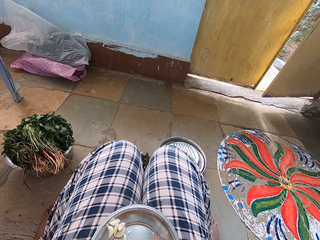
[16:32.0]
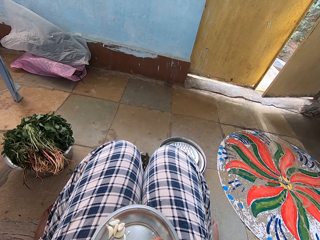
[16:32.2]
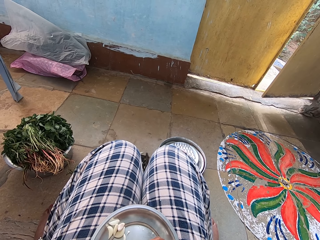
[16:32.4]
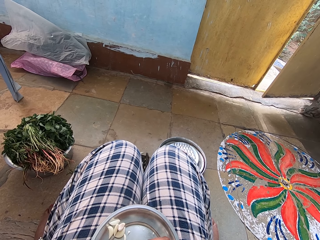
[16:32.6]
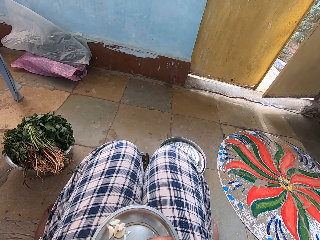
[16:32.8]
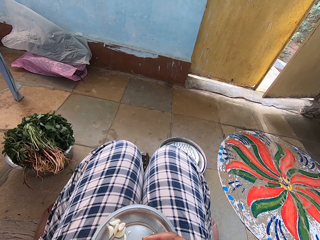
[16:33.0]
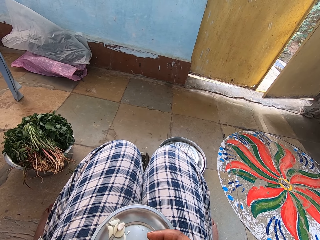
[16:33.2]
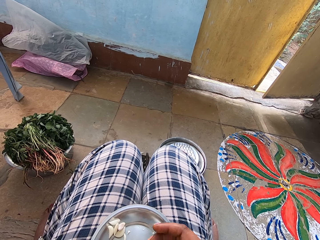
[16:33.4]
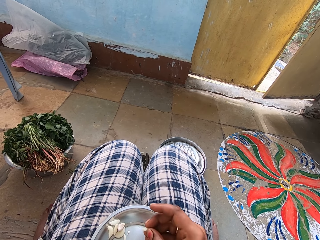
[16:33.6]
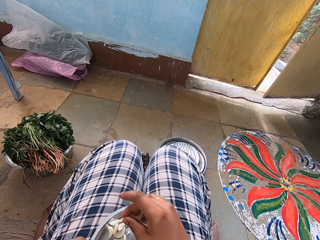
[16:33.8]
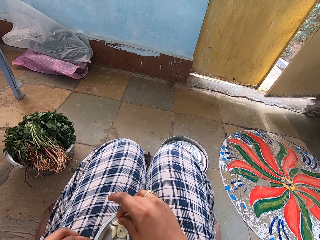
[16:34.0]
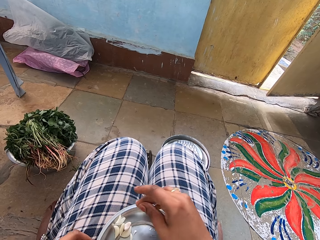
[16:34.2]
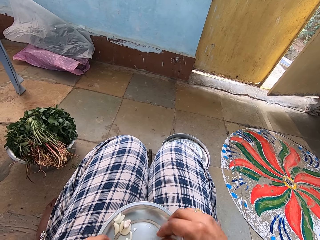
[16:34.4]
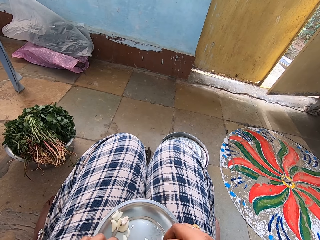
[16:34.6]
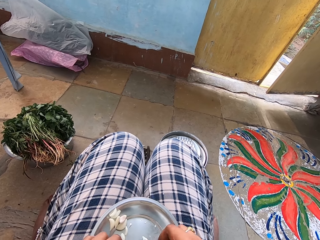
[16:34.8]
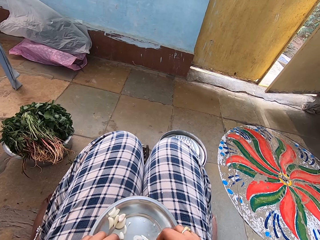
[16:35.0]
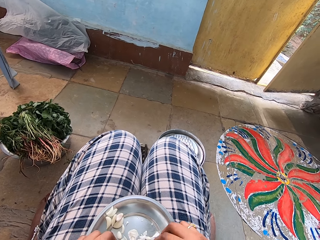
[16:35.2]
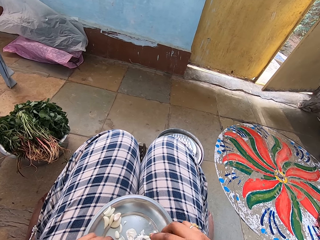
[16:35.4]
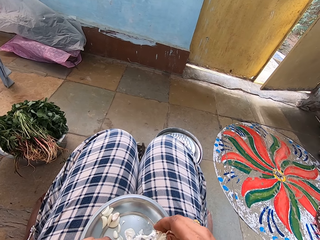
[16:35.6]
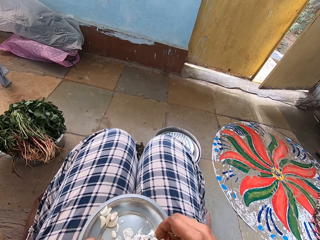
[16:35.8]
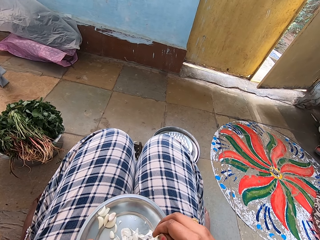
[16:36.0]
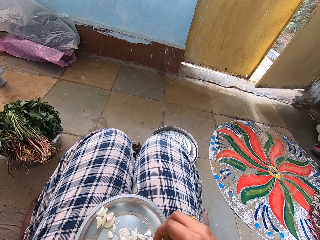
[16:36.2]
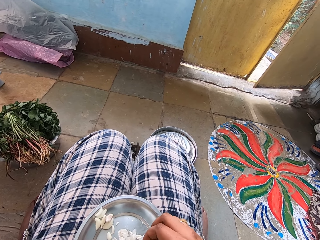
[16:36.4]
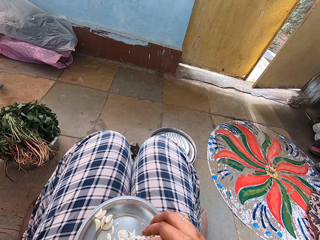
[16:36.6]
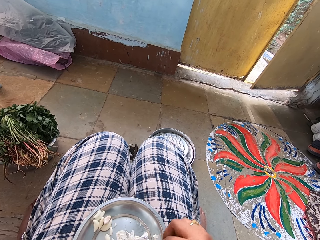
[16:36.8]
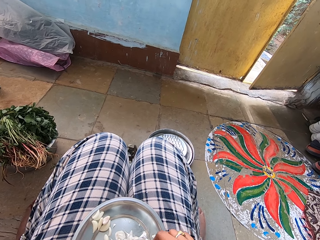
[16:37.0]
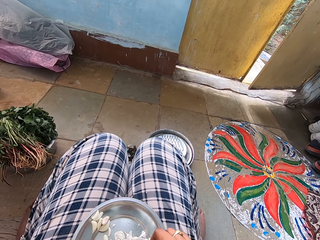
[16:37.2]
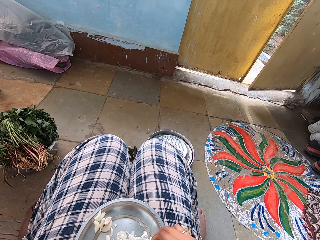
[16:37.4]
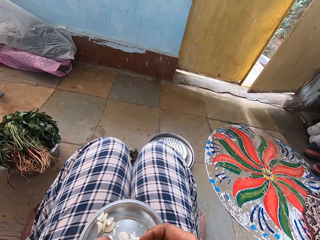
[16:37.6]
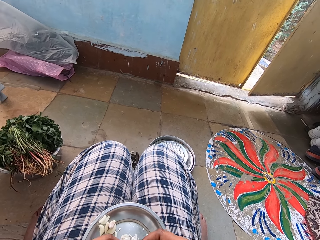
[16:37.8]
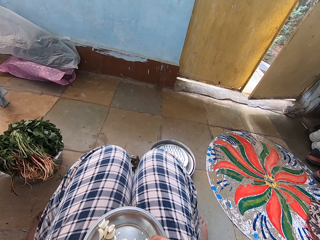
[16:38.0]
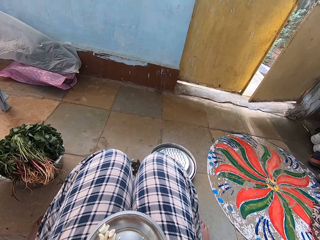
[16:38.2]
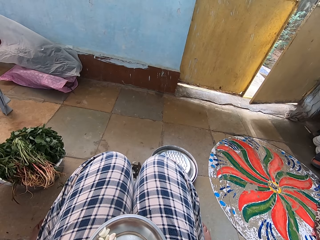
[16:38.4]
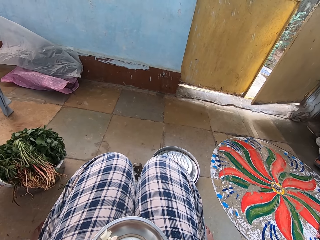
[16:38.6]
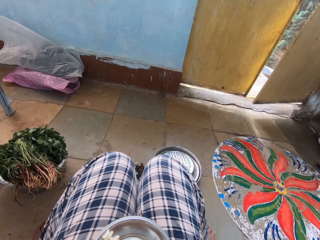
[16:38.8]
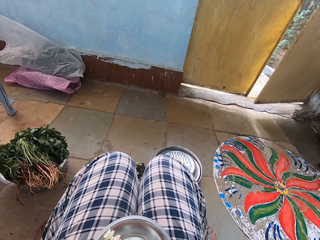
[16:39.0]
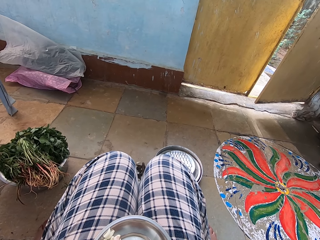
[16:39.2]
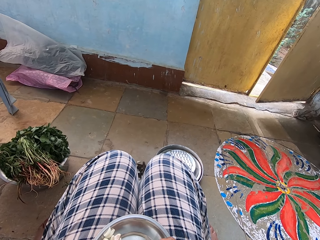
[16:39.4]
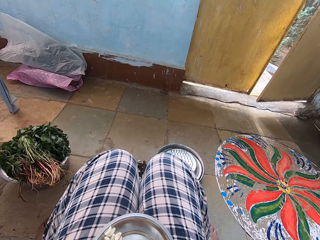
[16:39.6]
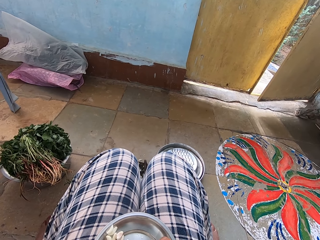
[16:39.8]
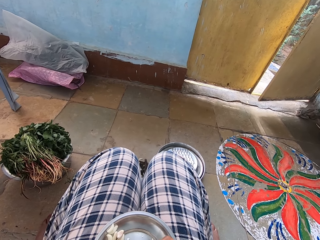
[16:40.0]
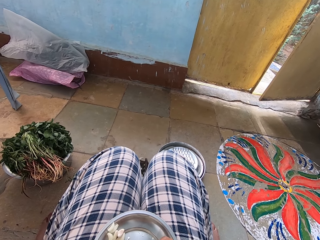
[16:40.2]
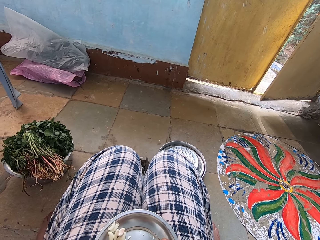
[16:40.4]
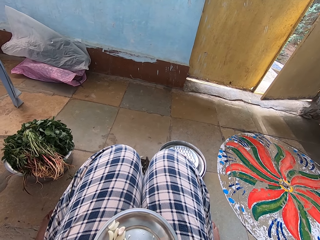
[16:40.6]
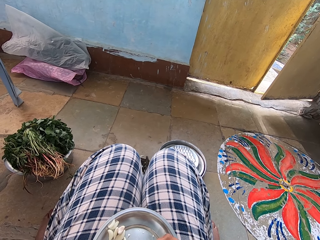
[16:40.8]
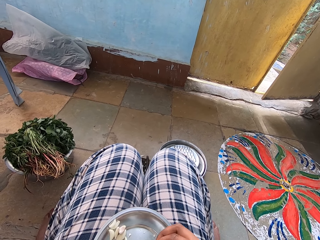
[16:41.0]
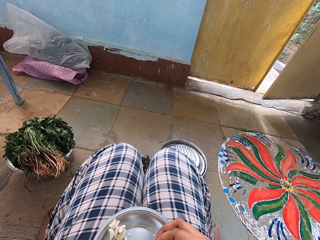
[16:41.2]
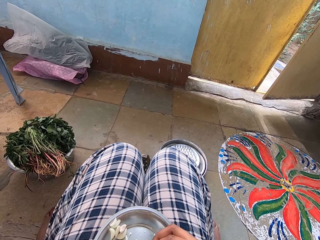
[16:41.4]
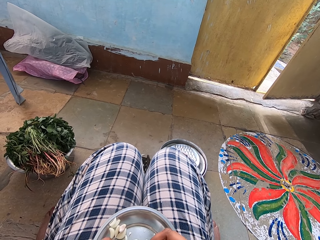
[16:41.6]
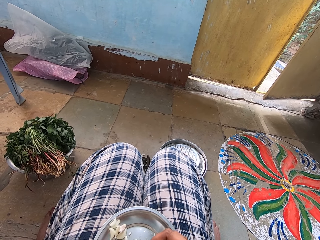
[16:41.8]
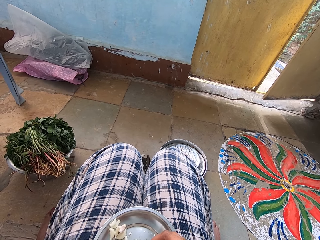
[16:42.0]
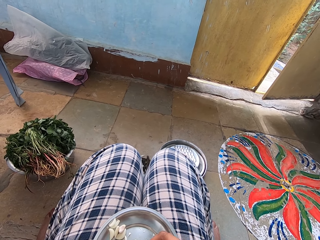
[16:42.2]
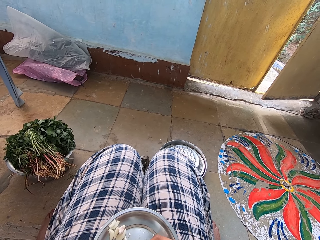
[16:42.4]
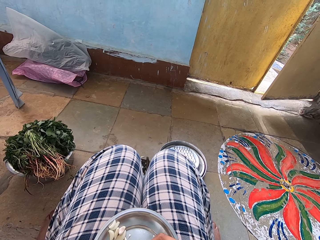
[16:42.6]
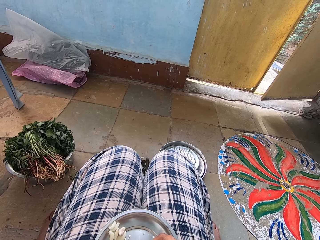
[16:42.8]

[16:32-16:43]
The camera wearer peels garlic cloves. They place the garlic on the plate. They peel the garlic cloves.

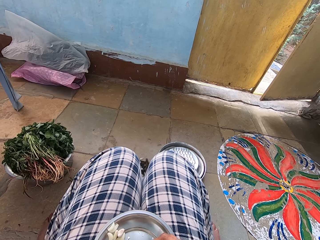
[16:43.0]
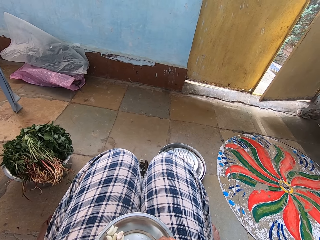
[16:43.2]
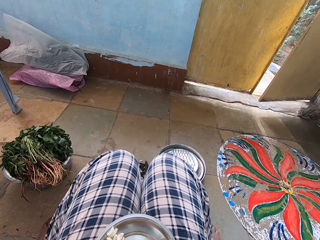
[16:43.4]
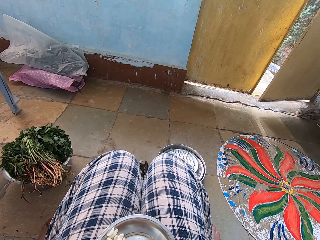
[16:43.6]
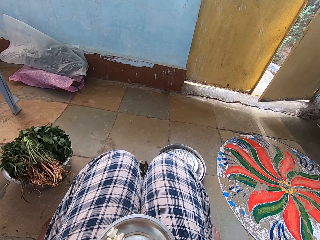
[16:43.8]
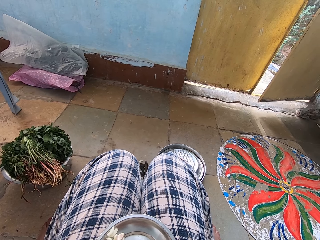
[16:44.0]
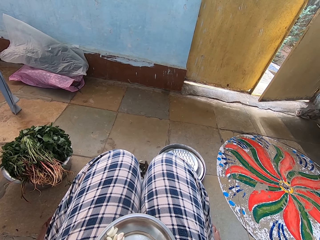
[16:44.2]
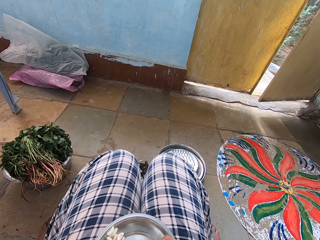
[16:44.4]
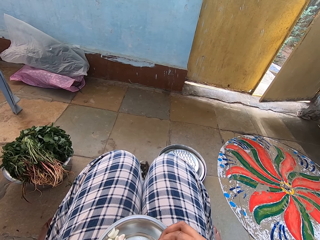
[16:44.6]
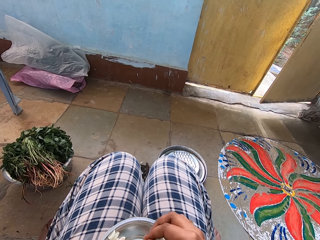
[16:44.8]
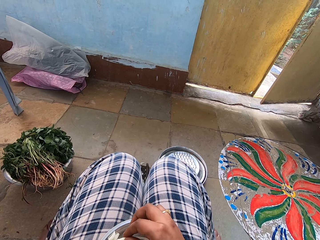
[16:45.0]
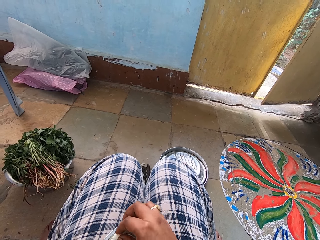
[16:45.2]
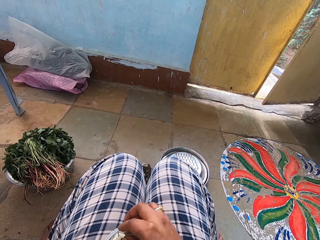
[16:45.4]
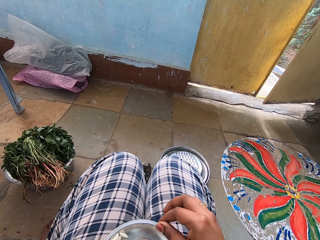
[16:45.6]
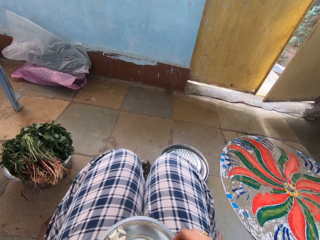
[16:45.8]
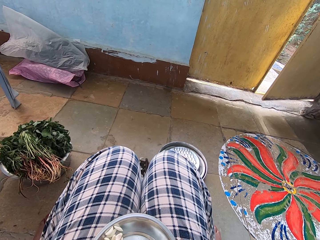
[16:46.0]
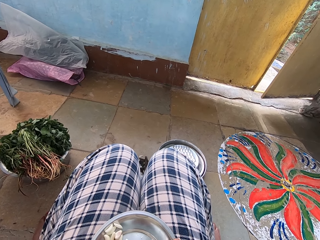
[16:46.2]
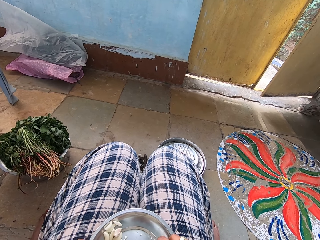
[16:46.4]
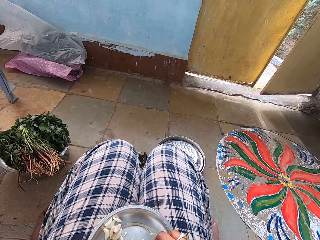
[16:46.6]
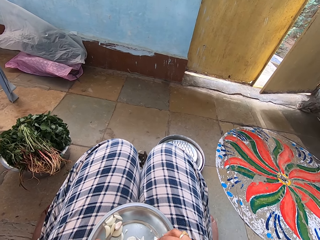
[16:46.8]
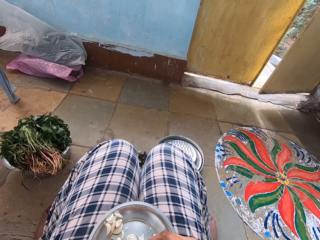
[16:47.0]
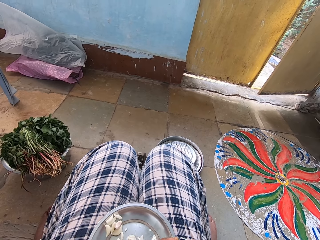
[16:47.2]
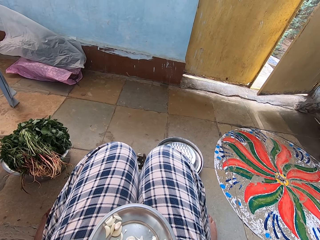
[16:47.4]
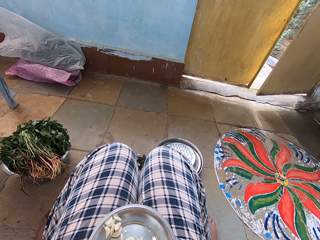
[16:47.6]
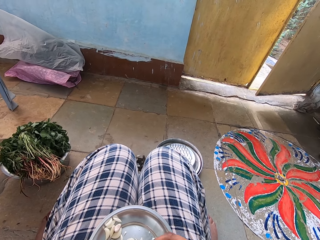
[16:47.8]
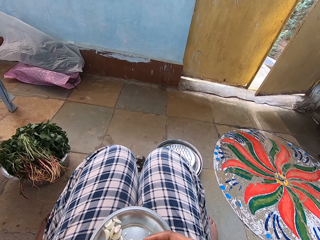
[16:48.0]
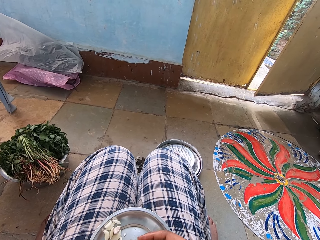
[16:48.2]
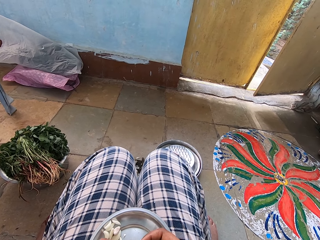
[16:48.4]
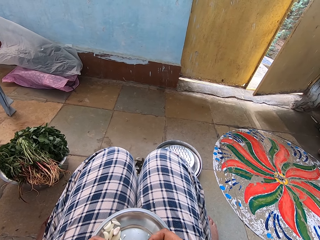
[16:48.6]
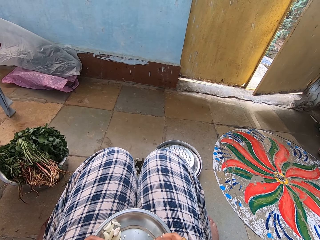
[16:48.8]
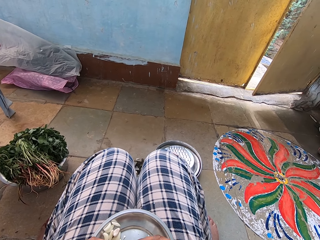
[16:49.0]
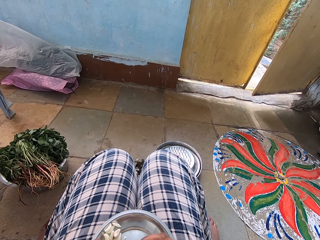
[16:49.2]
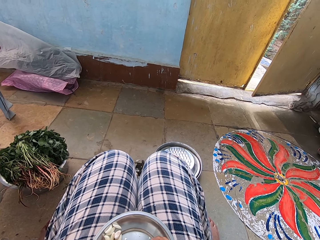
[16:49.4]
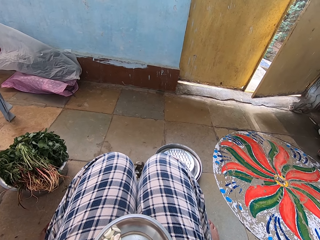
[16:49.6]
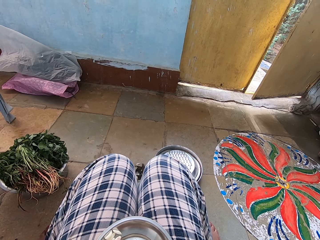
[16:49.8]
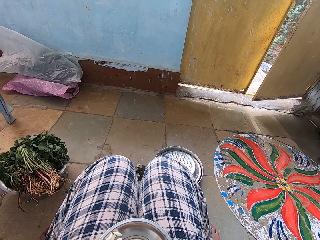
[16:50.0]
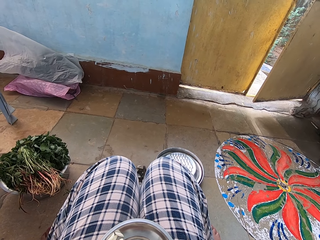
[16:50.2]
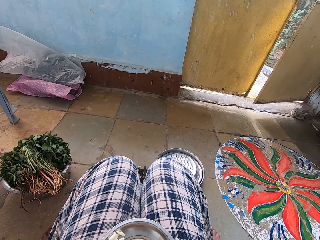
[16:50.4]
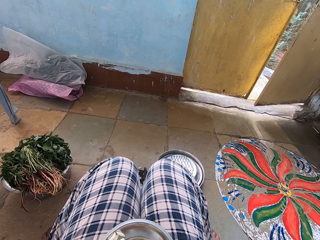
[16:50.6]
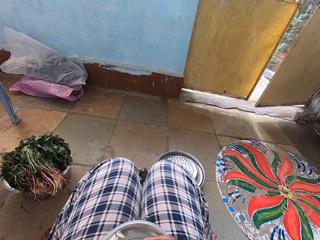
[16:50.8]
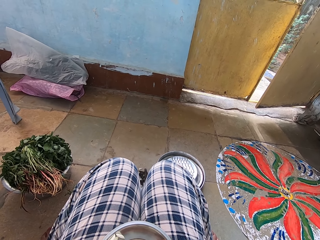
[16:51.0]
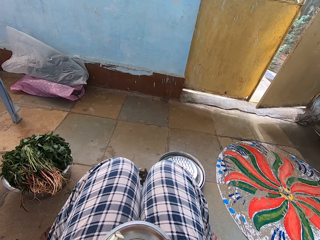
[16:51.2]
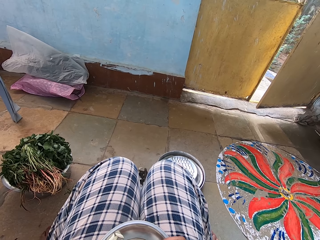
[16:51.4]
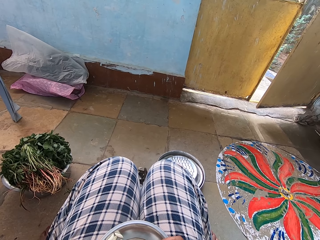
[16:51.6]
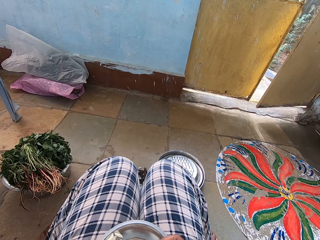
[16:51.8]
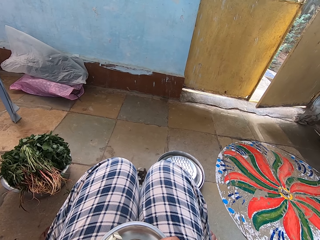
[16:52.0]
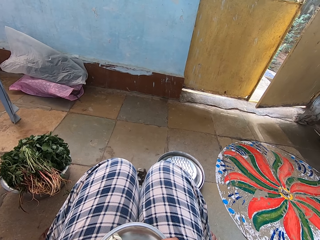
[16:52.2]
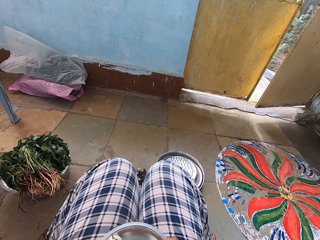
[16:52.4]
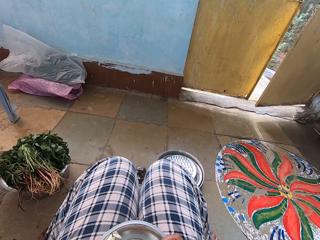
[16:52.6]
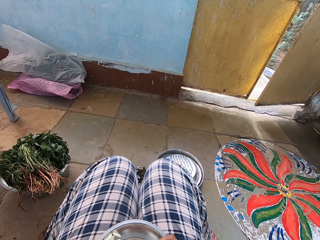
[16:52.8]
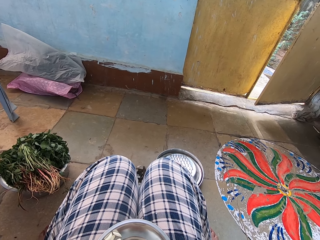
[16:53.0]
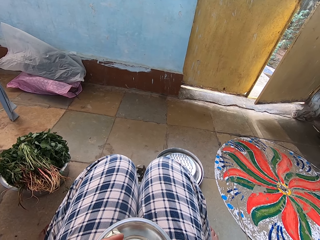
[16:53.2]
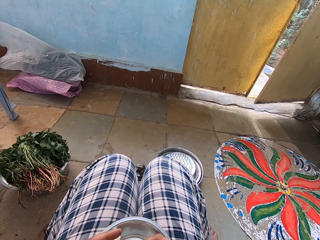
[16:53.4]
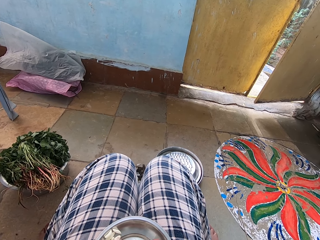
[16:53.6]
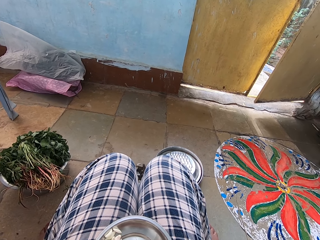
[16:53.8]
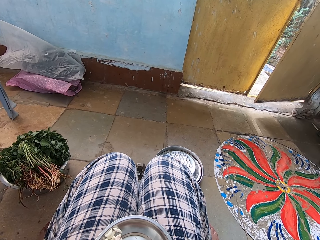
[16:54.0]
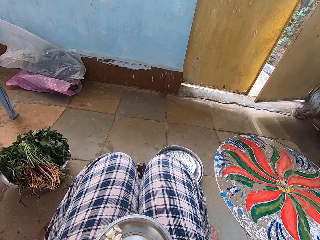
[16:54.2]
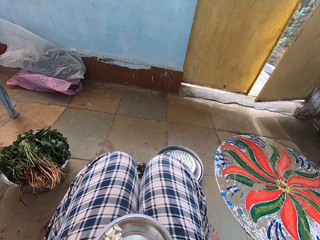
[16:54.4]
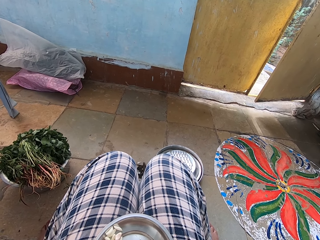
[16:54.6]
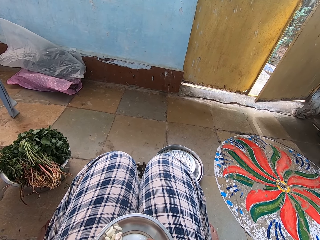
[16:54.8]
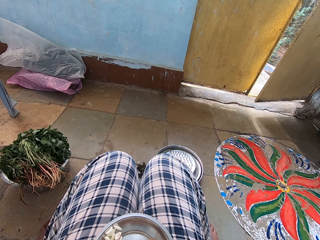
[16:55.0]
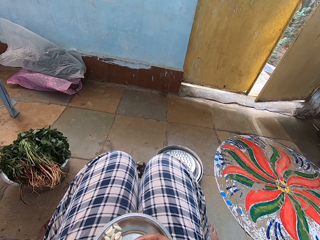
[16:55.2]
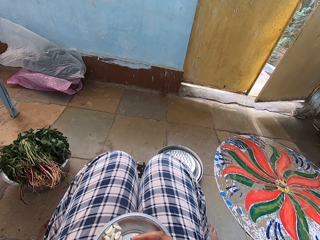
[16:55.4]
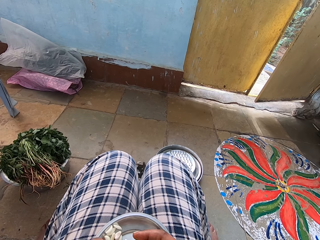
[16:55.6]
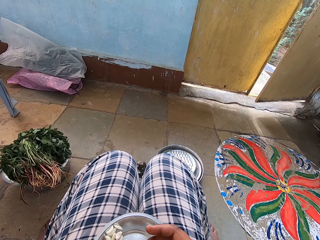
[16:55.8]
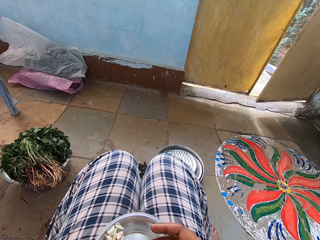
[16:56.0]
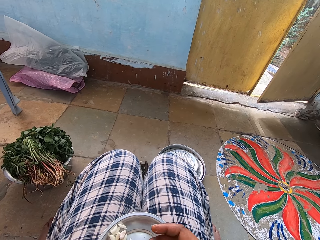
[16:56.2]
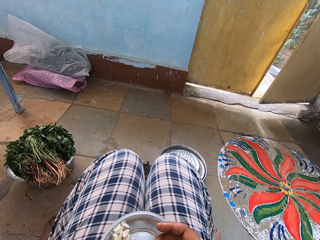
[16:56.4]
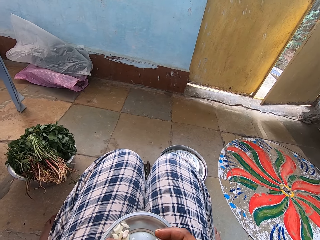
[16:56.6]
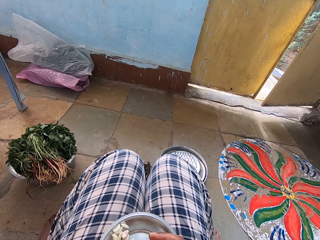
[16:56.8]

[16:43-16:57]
The camera wearer places the garlic on the plate. They peel the garlic clove.
